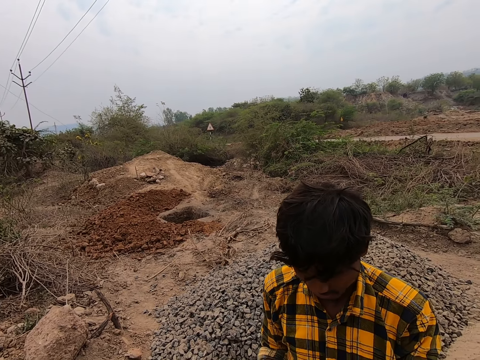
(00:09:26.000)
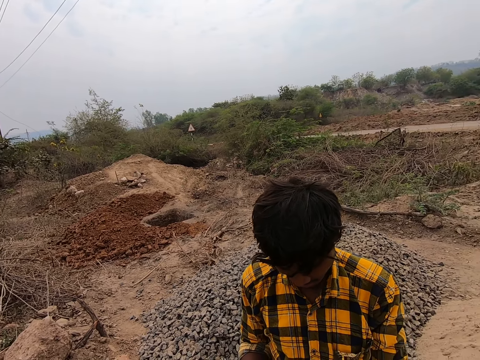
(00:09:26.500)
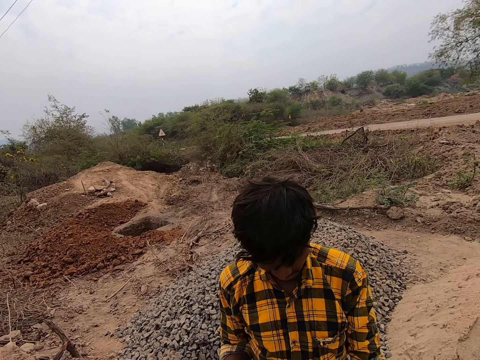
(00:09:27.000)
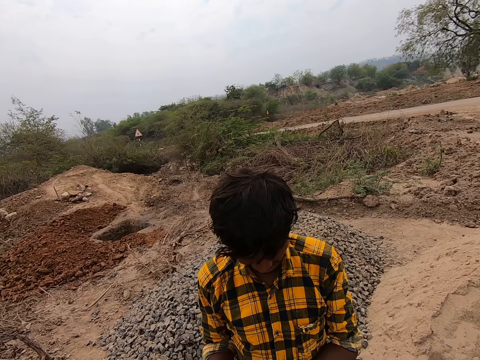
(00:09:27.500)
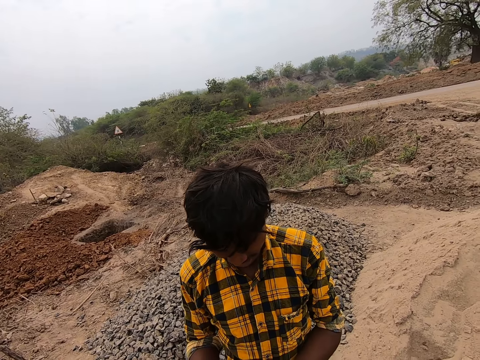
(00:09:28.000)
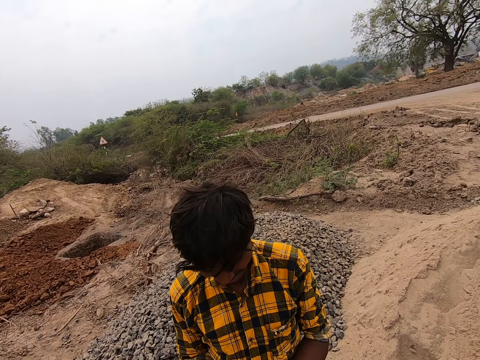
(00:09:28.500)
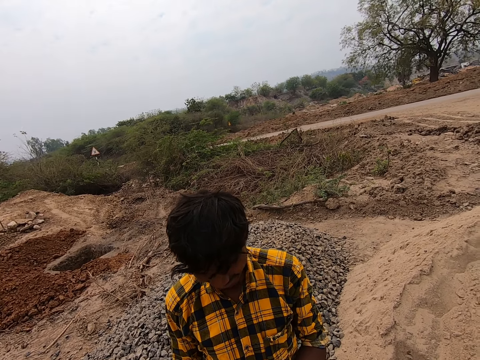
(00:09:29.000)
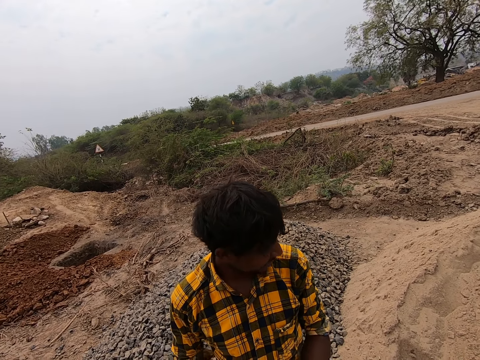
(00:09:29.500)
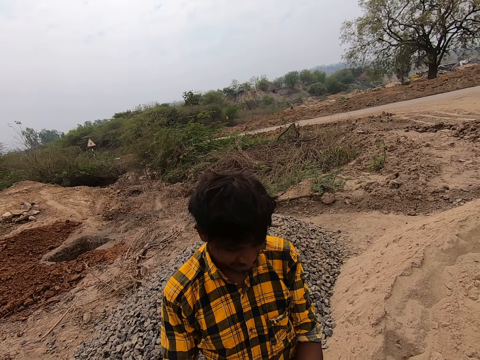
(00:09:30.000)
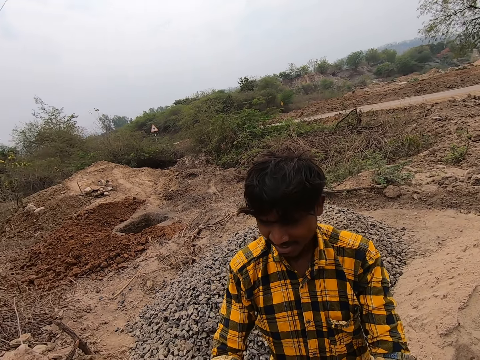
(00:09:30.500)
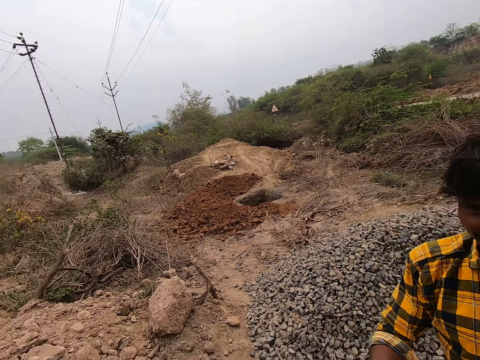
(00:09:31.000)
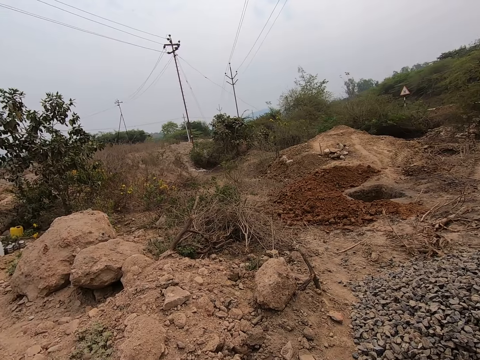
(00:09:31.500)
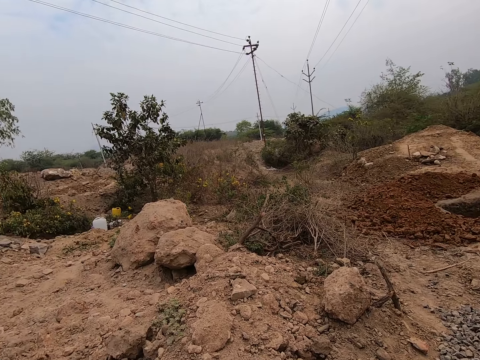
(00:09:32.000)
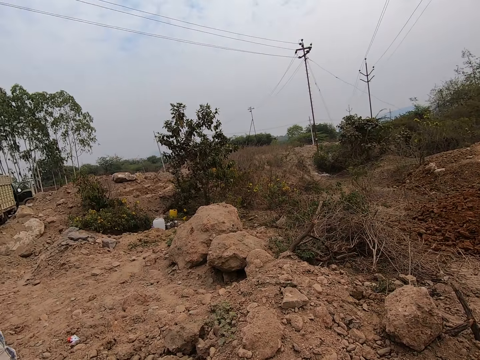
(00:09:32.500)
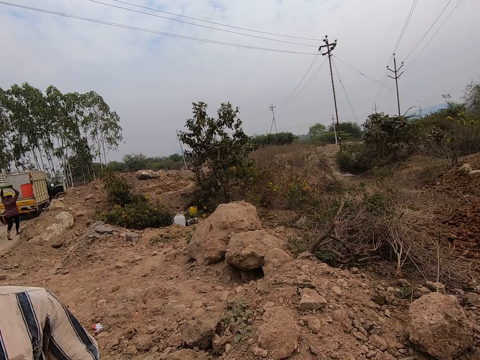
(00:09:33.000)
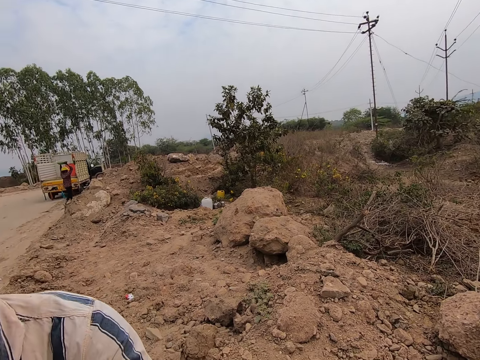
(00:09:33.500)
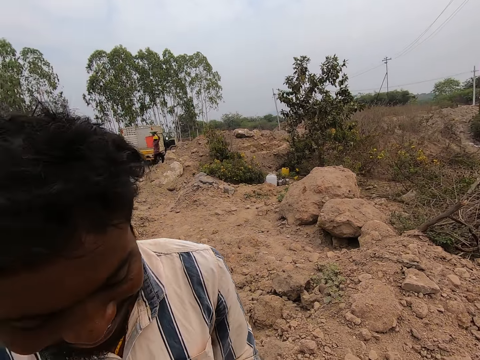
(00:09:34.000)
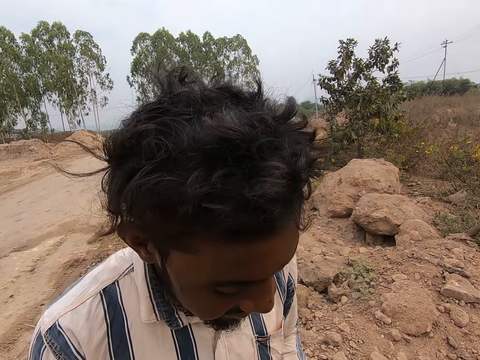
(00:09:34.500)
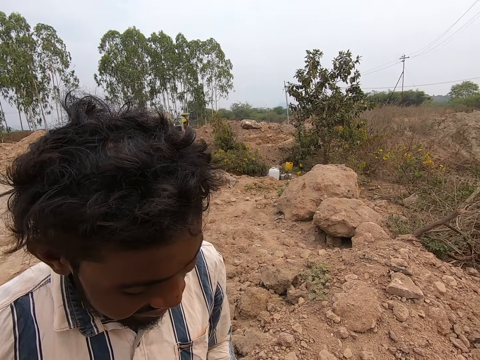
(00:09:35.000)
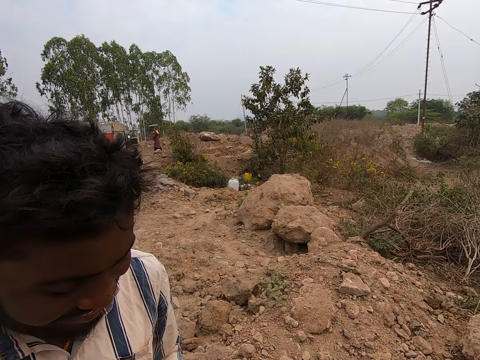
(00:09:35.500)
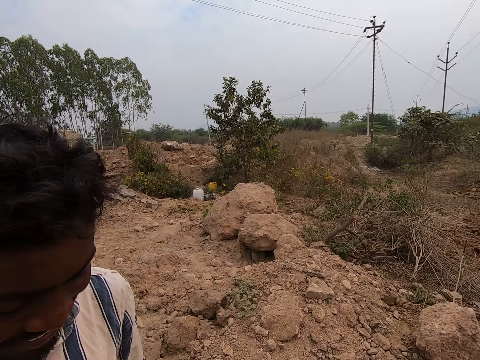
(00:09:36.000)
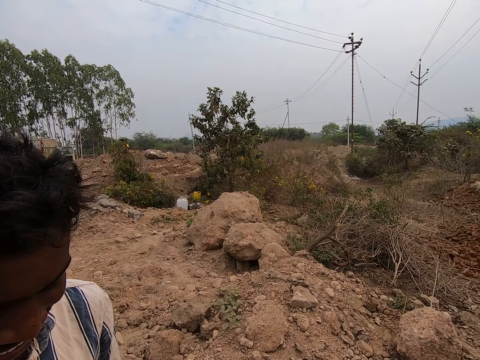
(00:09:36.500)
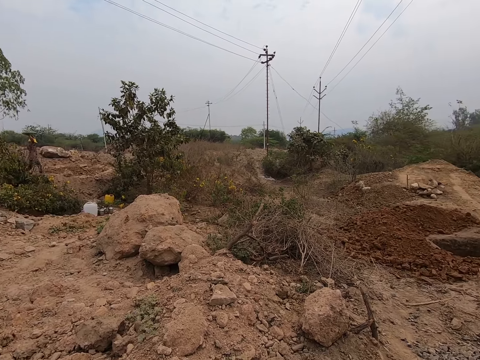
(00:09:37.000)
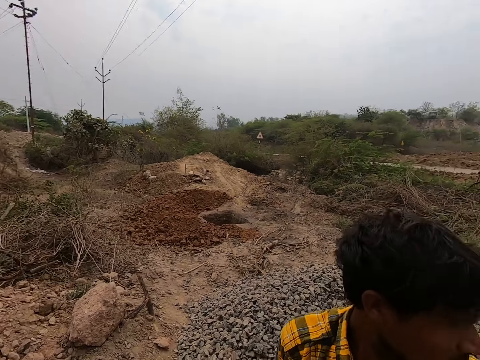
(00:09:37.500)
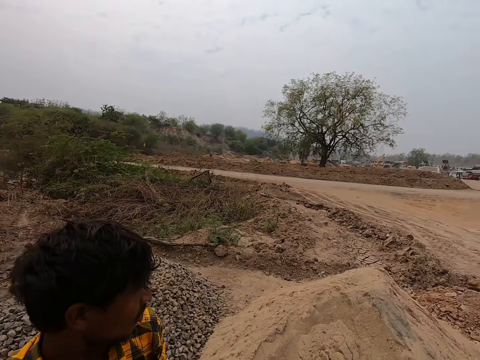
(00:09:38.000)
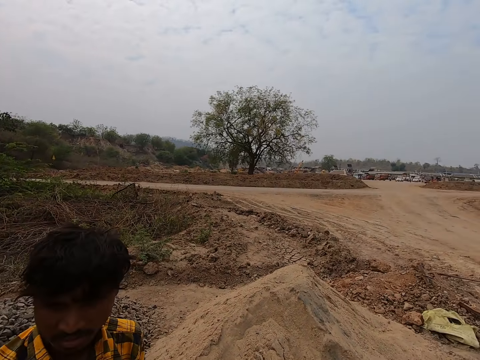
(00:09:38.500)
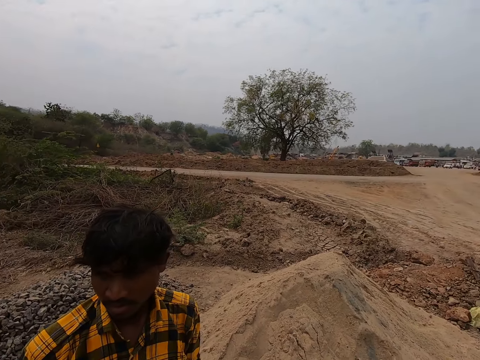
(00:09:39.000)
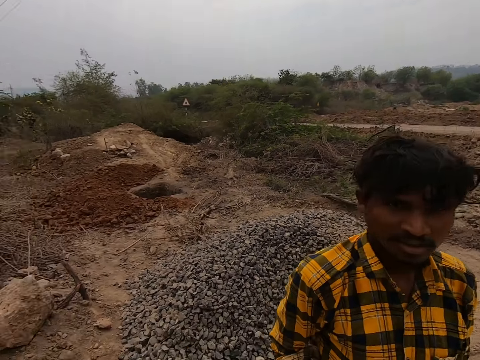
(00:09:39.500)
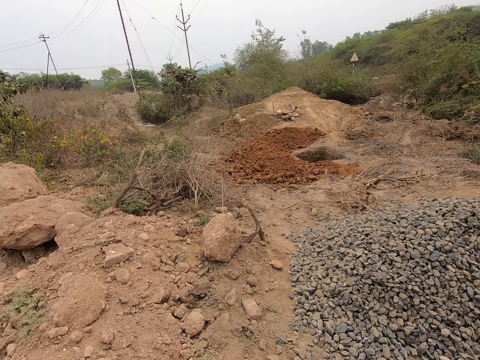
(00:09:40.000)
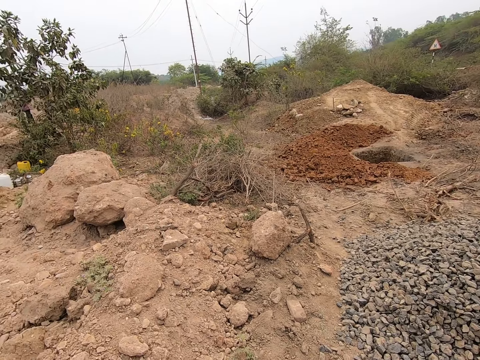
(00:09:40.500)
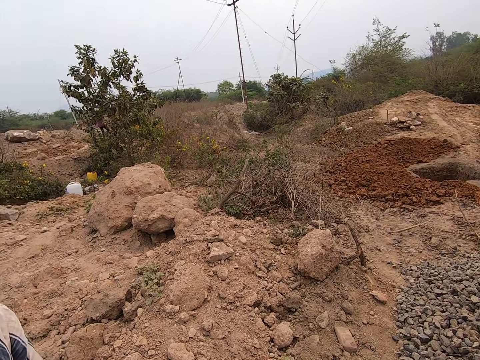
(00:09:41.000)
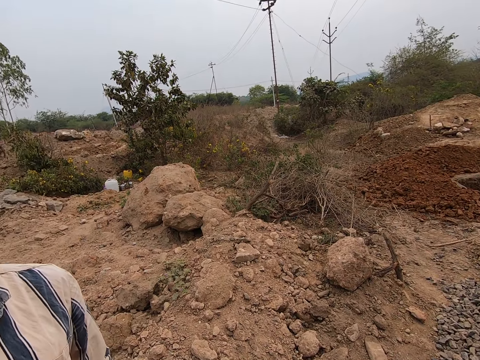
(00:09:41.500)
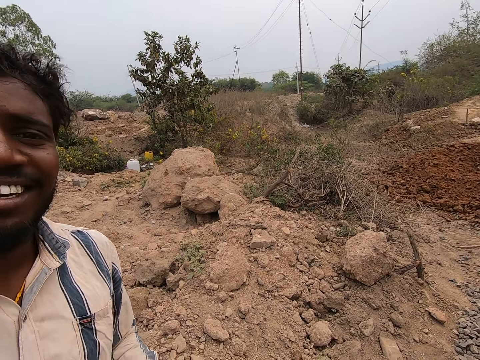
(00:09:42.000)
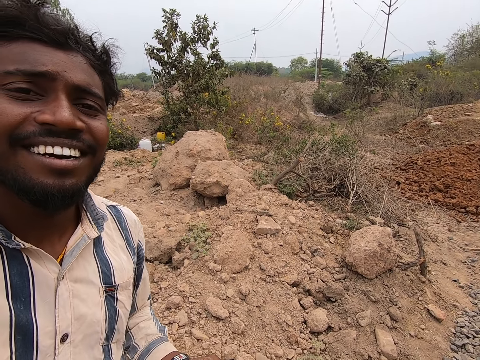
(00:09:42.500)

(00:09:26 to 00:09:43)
The camera wearer looks around the construction site. They converse with a man and another man. They look around the construction site. They converse with the first man, a third man and the second man. They look on the left of a field. They interact with a person.
